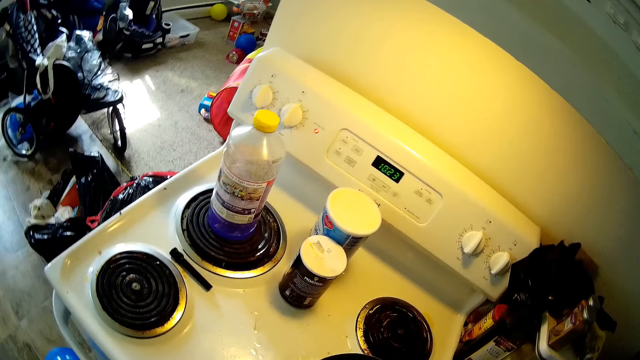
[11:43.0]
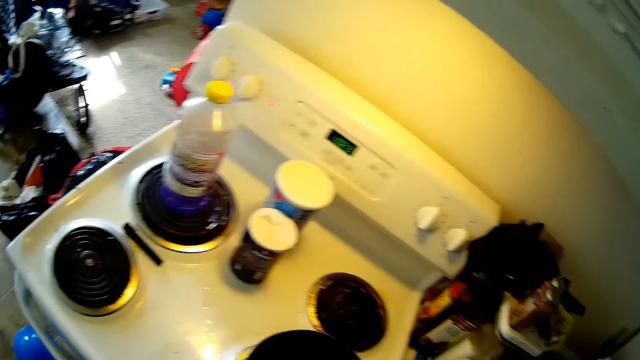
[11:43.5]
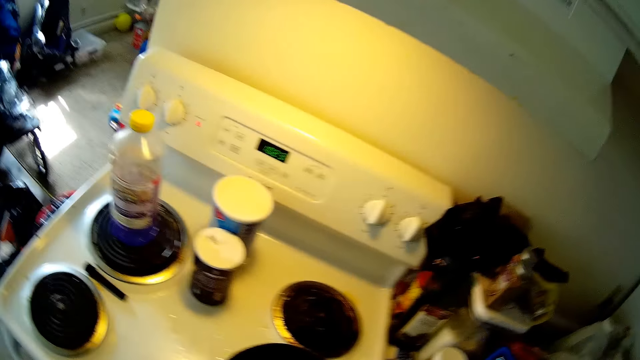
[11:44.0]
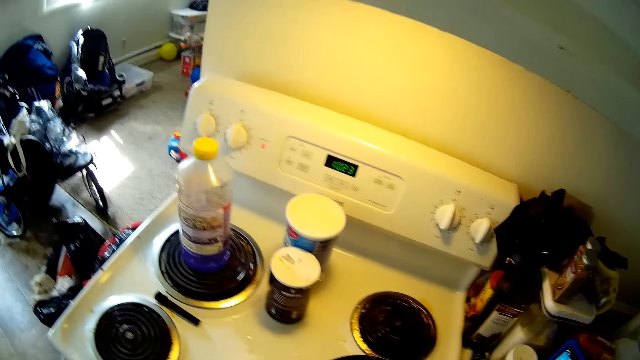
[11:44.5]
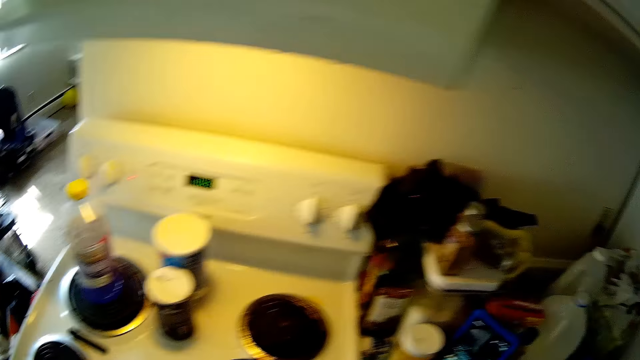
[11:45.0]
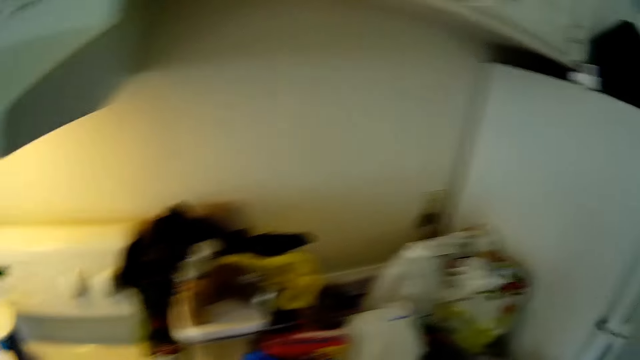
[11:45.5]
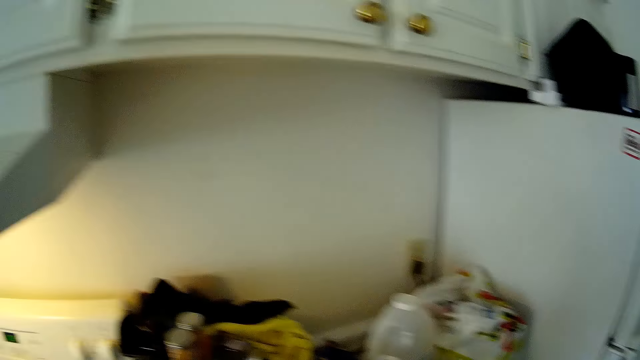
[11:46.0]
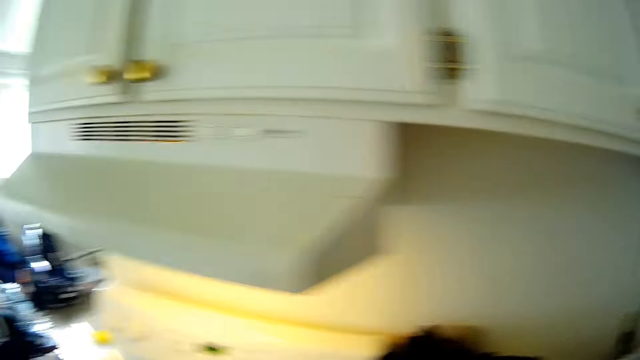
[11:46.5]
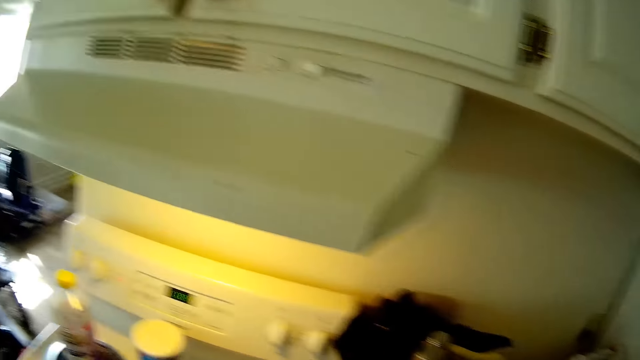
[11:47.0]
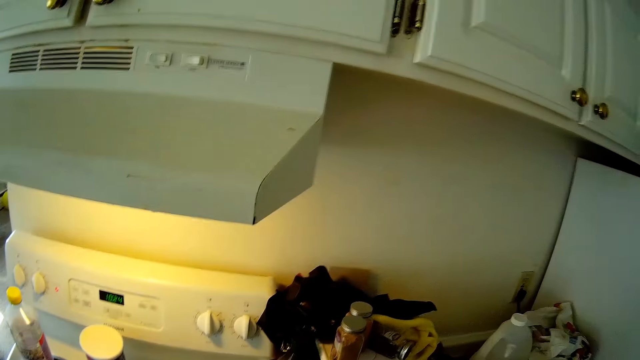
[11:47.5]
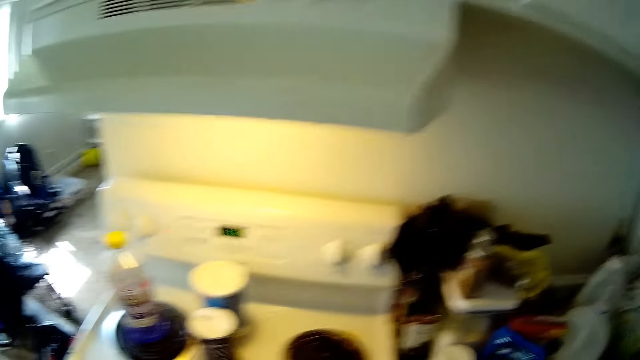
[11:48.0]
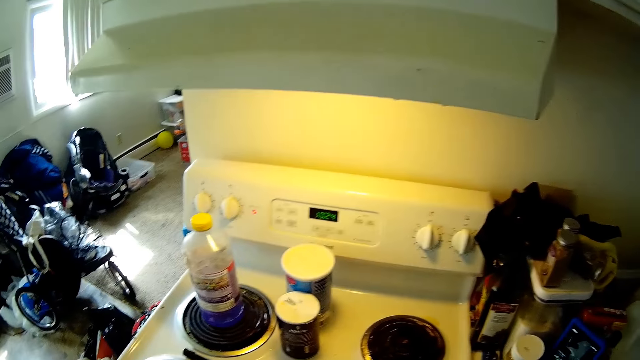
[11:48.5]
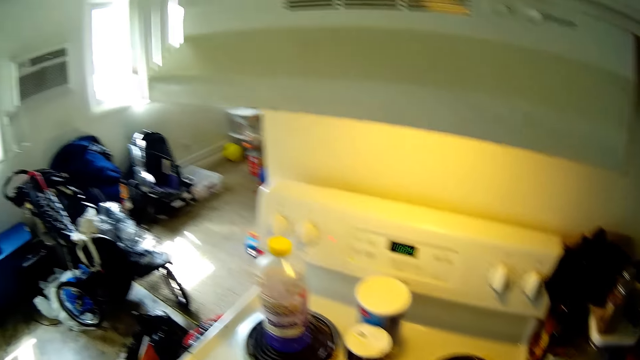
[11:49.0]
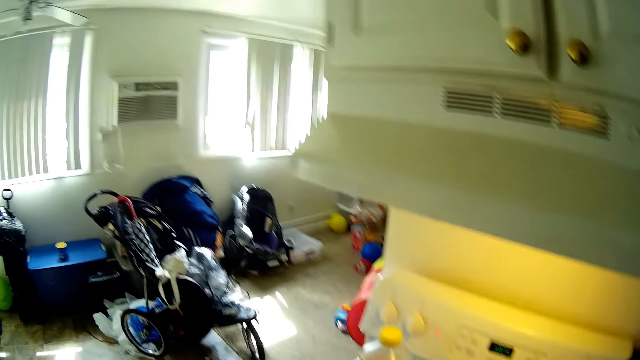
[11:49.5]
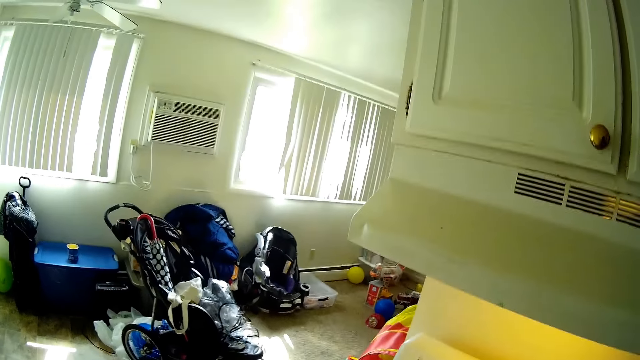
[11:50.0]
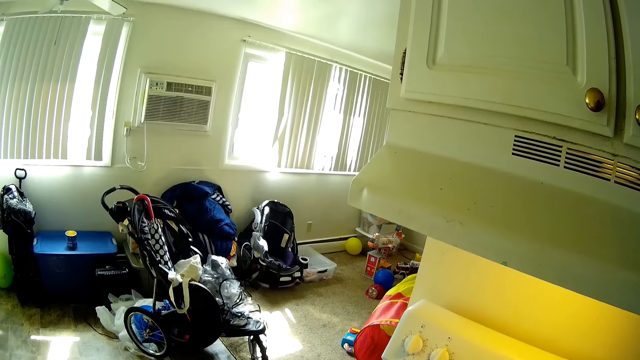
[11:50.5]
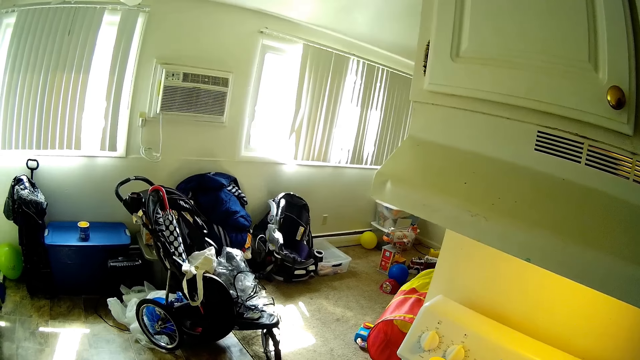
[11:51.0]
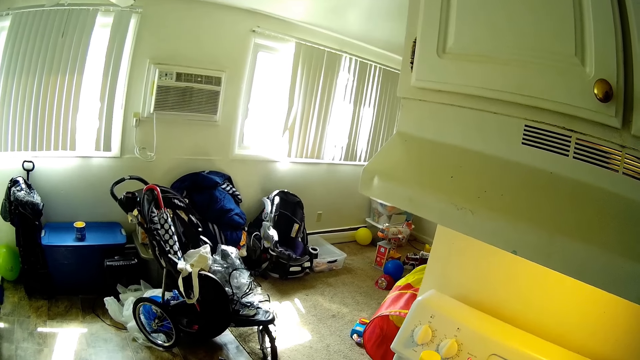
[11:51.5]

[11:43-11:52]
The camera wearer interacts with the boy. They call the boy.

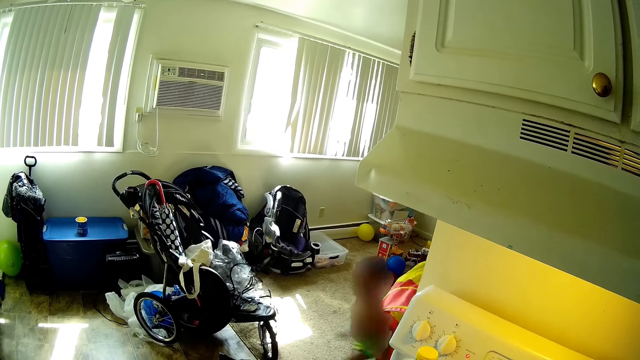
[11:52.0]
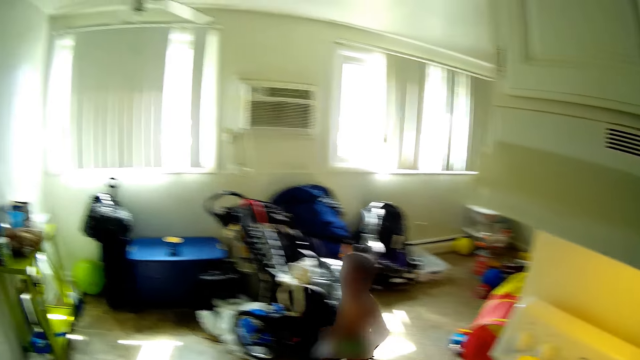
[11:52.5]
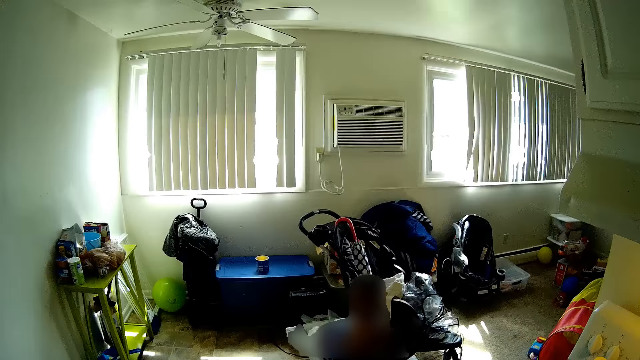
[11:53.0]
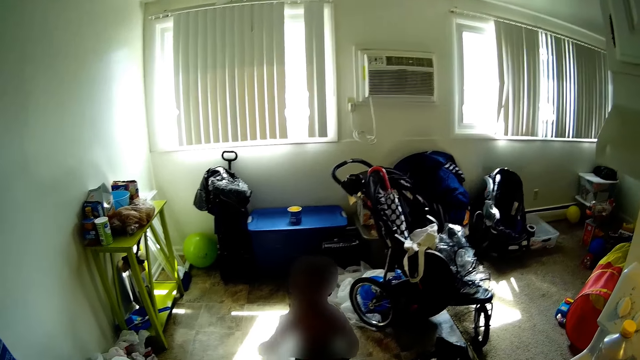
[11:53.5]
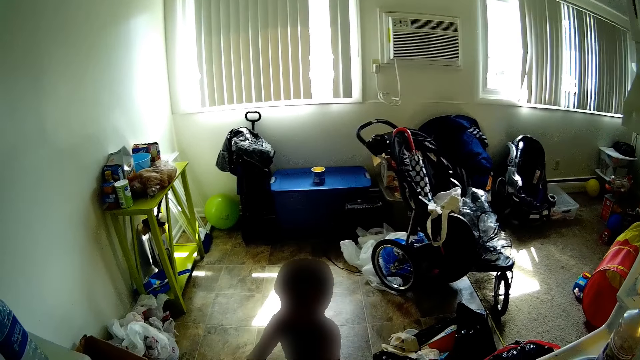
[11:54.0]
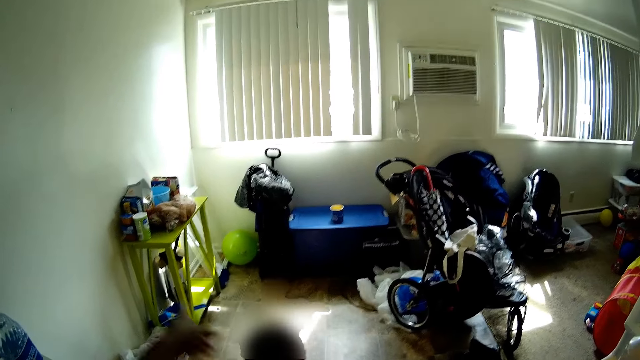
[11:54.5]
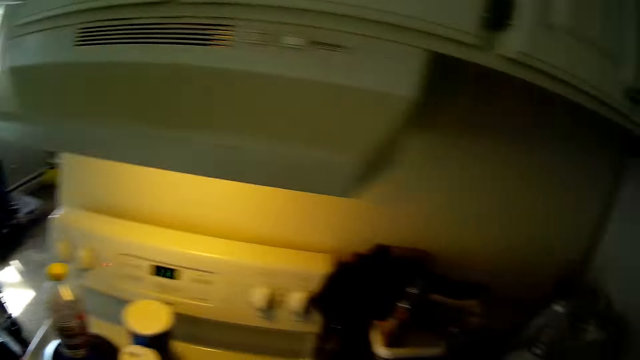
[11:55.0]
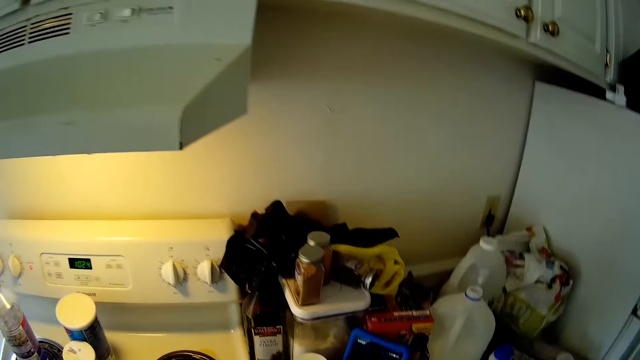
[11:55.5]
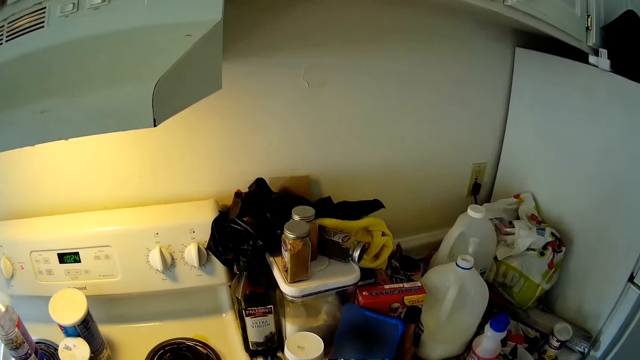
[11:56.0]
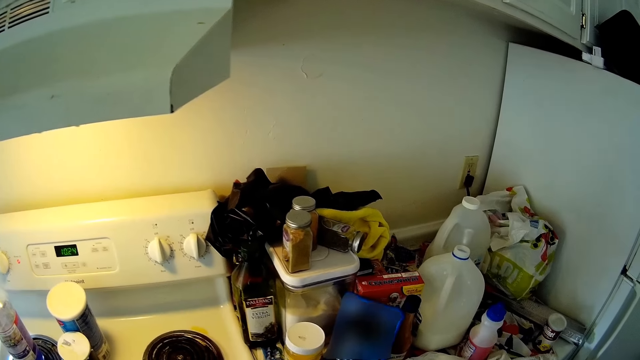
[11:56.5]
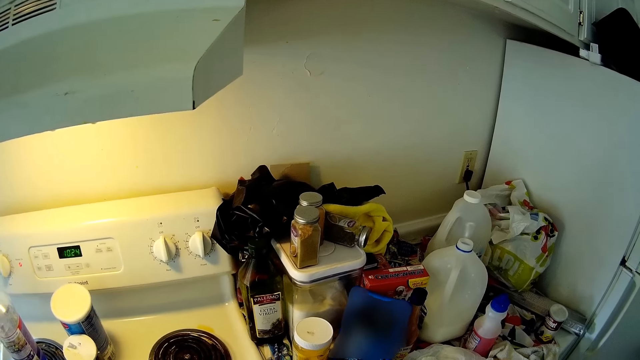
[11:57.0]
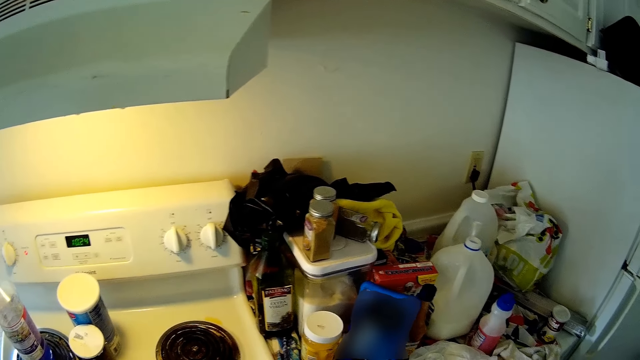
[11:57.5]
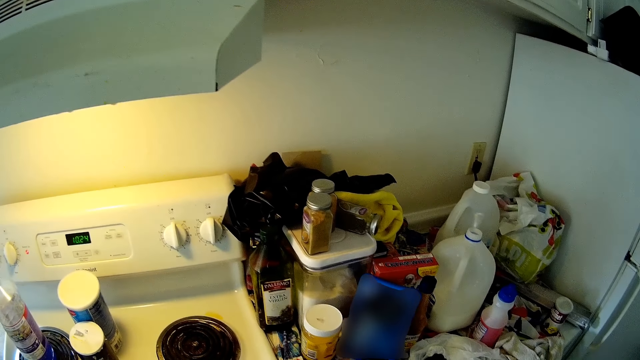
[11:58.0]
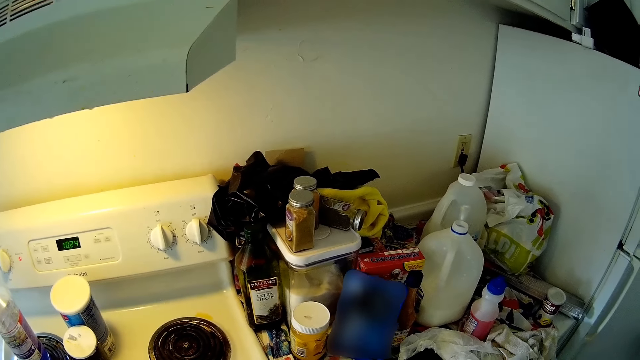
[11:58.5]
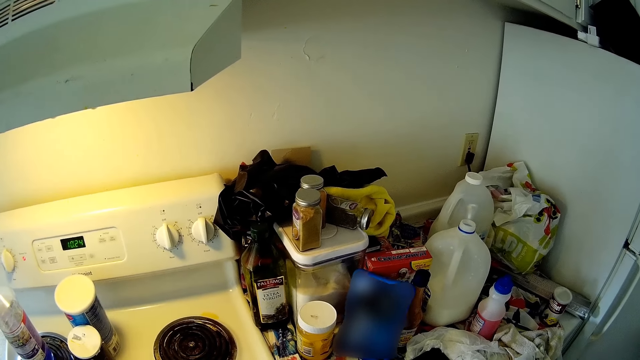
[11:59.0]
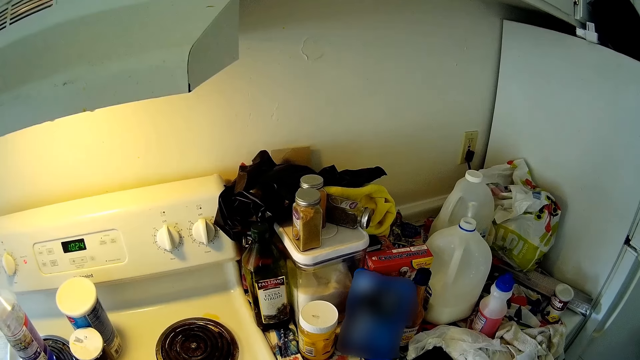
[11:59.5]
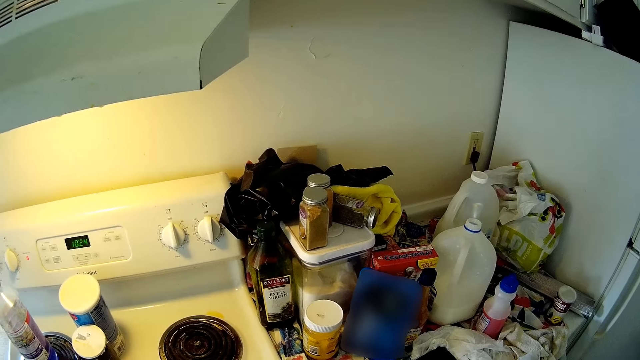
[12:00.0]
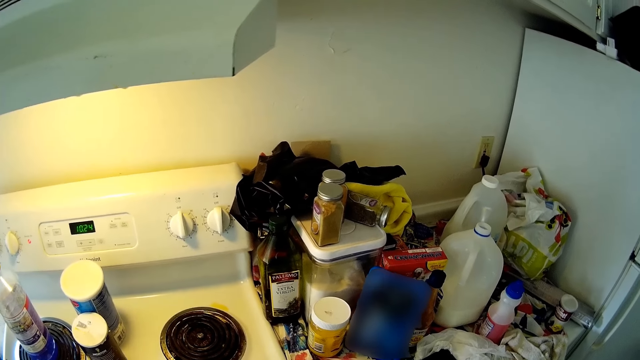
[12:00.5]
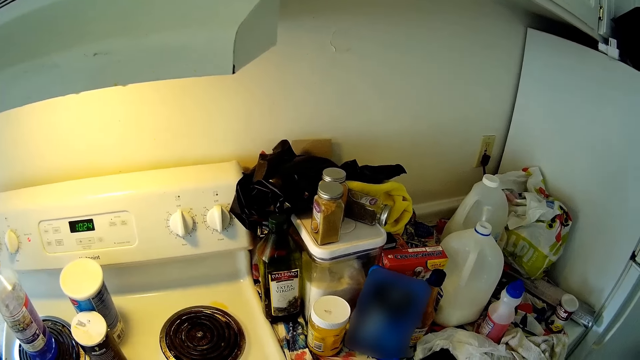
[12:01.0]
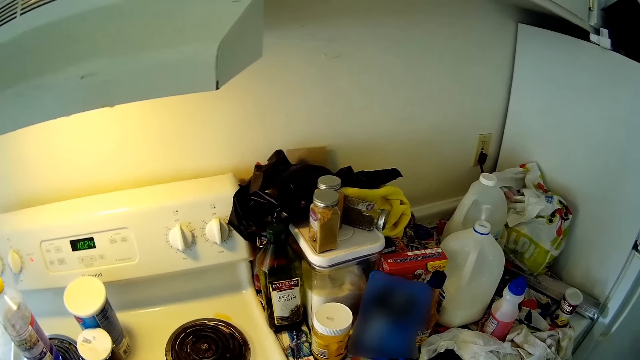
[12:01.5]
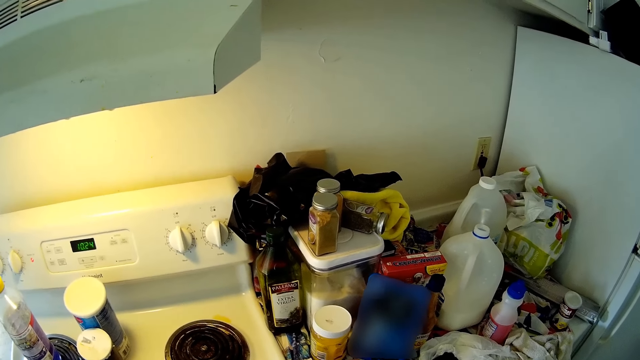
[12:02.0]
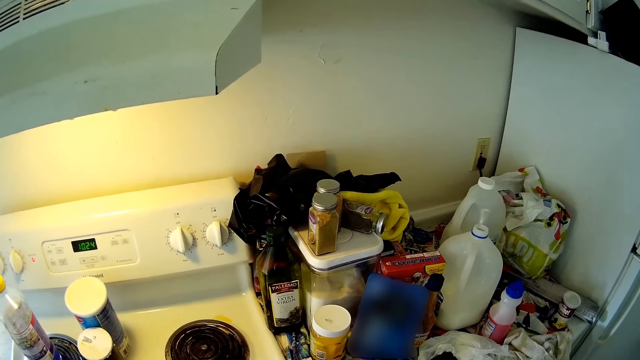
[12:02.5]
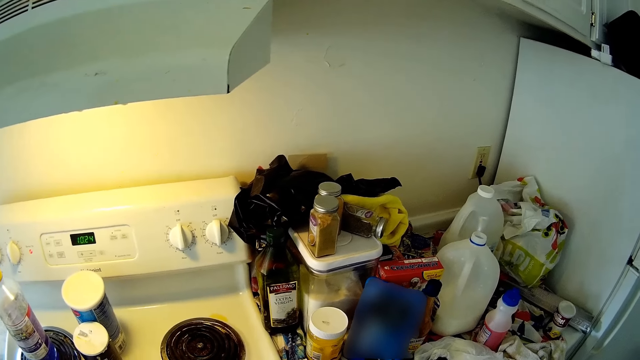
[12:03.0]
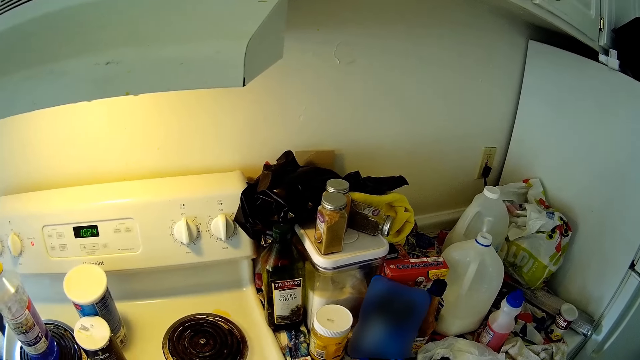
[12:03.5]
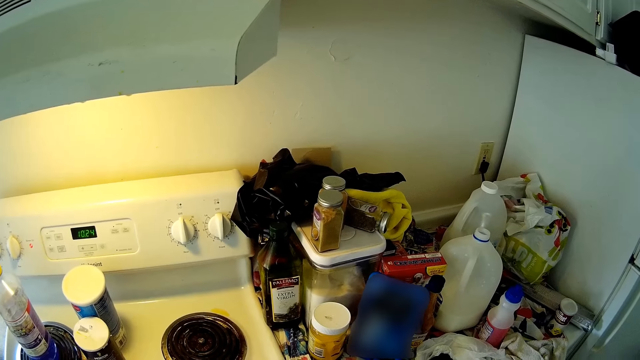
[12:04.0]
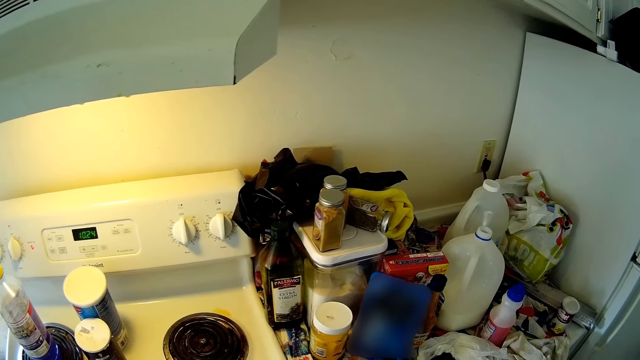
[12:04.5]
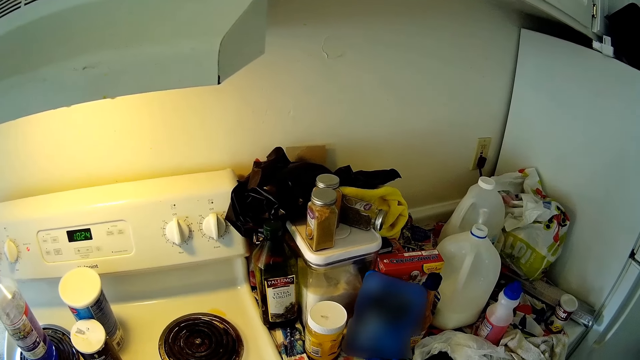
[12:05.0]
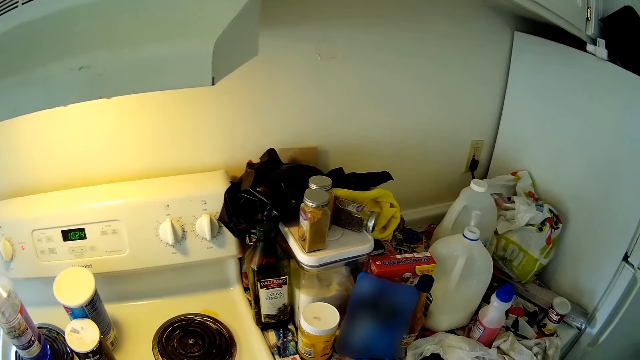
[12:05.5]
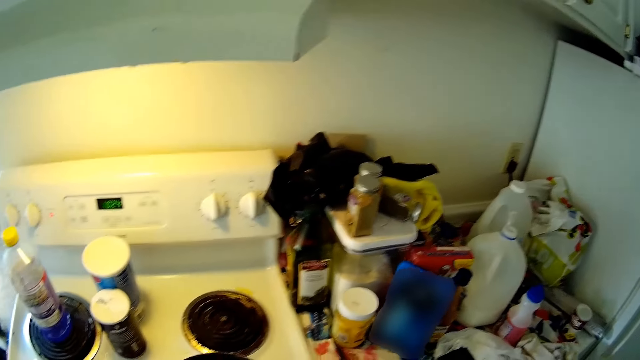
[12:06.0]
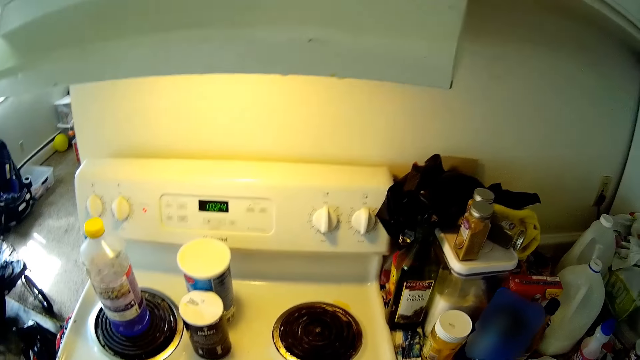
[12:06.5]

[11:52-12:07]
The child runs. The camera wearer stirs the mixture. They watch the video from the phone.
